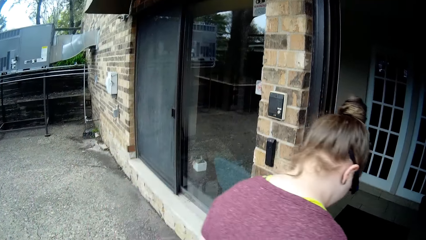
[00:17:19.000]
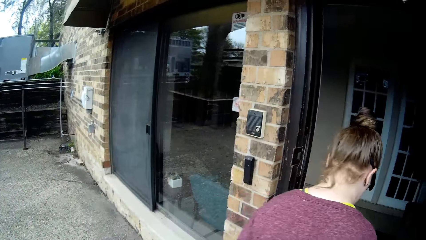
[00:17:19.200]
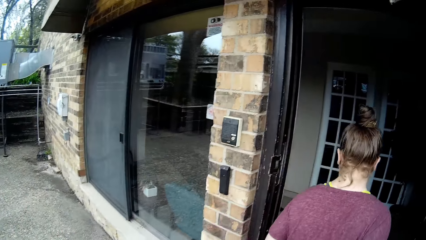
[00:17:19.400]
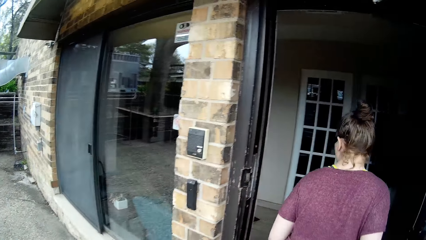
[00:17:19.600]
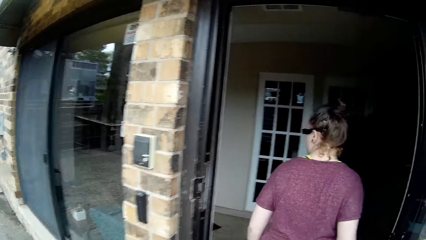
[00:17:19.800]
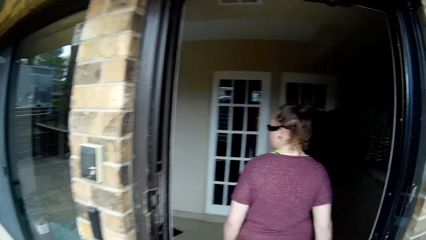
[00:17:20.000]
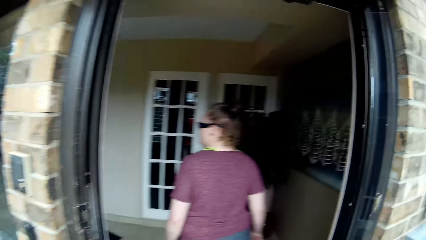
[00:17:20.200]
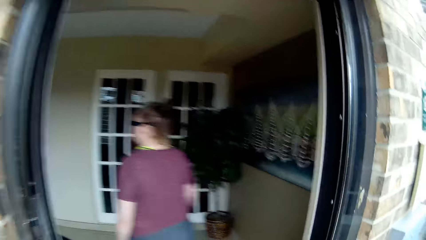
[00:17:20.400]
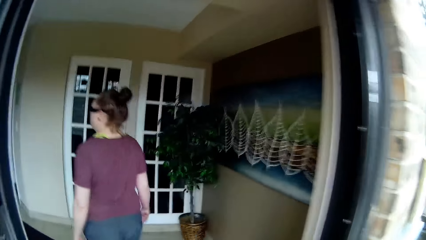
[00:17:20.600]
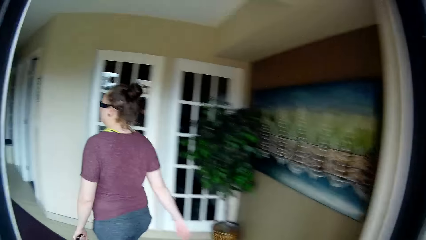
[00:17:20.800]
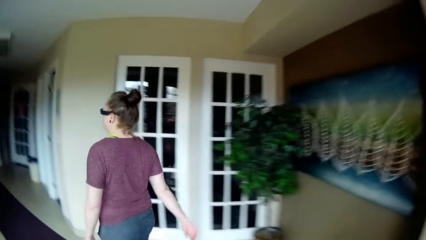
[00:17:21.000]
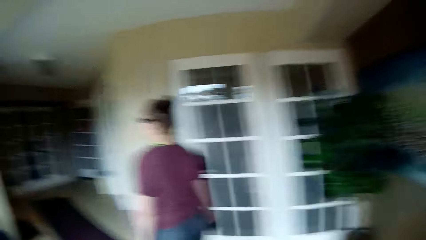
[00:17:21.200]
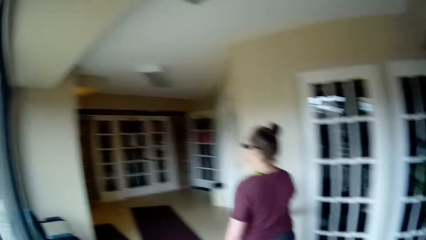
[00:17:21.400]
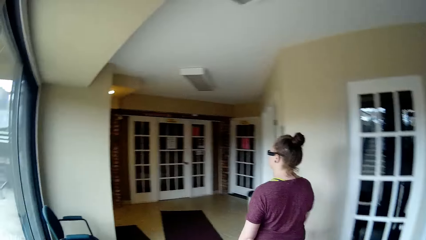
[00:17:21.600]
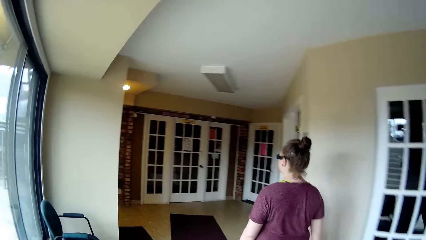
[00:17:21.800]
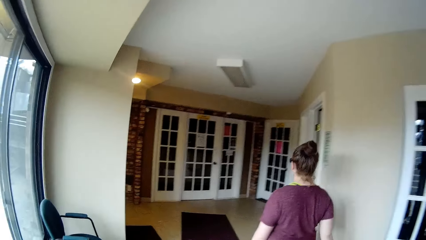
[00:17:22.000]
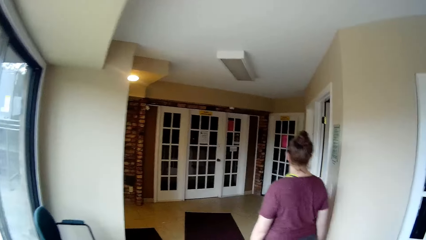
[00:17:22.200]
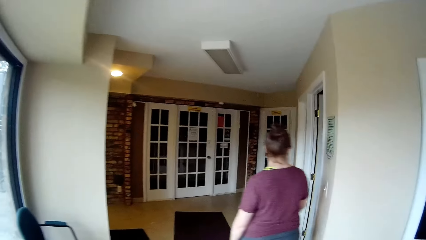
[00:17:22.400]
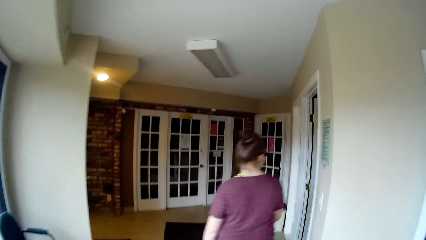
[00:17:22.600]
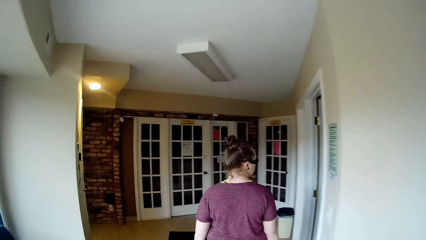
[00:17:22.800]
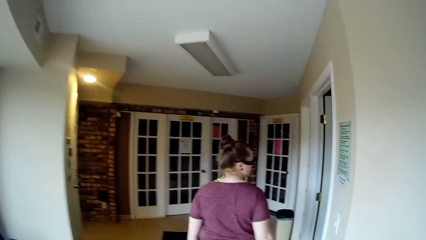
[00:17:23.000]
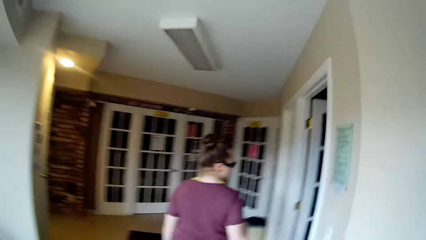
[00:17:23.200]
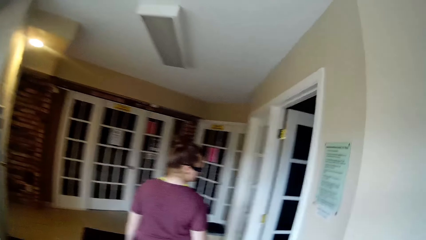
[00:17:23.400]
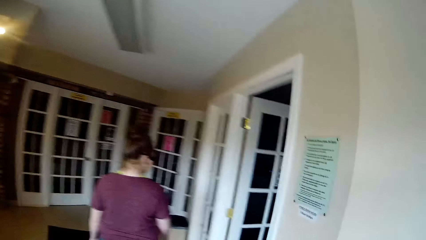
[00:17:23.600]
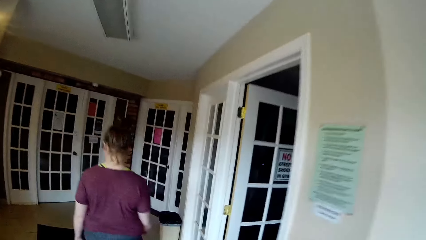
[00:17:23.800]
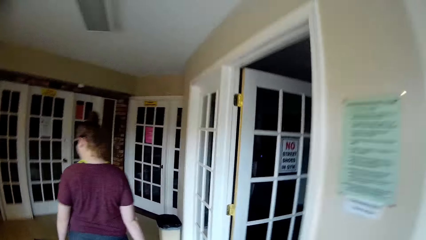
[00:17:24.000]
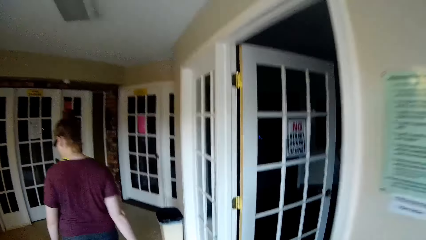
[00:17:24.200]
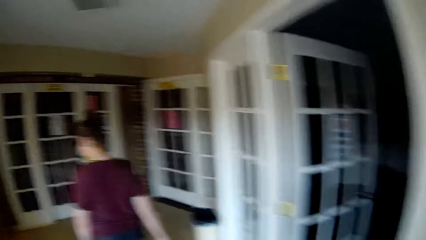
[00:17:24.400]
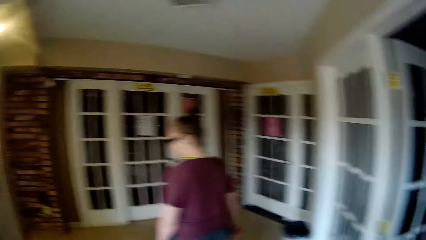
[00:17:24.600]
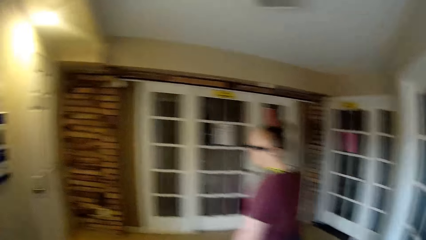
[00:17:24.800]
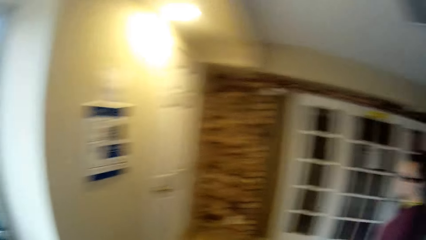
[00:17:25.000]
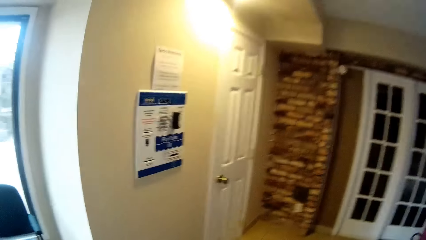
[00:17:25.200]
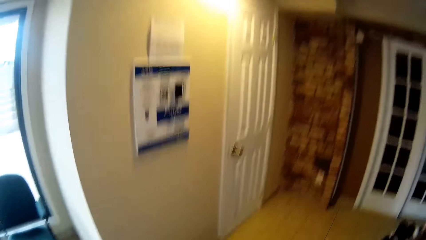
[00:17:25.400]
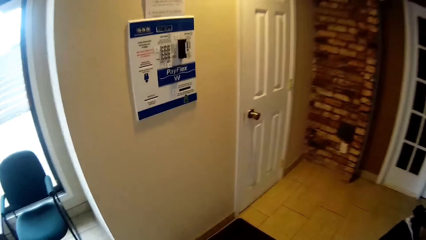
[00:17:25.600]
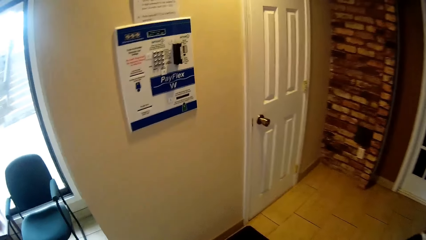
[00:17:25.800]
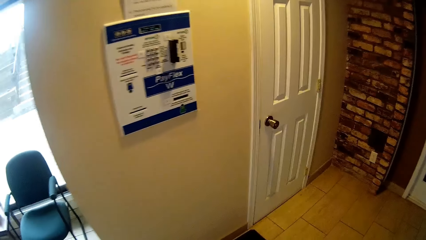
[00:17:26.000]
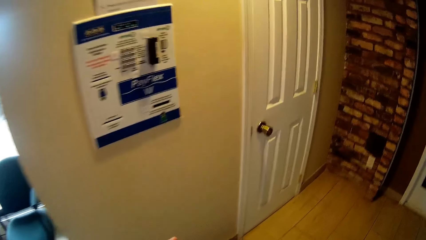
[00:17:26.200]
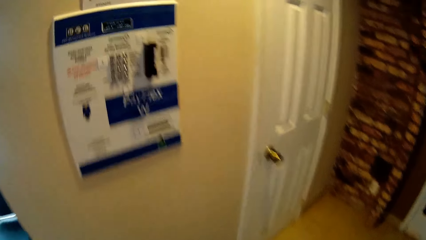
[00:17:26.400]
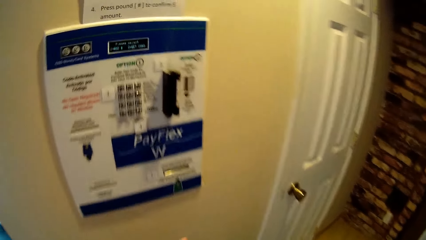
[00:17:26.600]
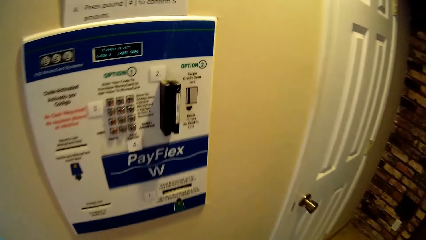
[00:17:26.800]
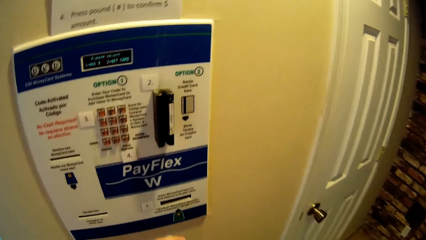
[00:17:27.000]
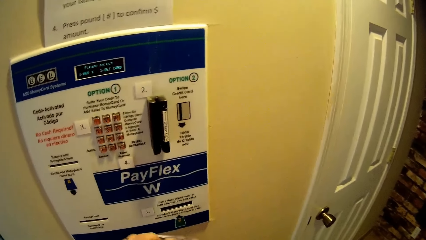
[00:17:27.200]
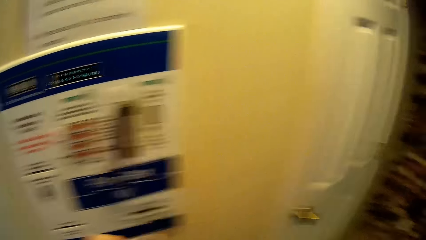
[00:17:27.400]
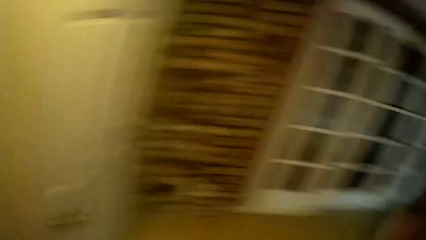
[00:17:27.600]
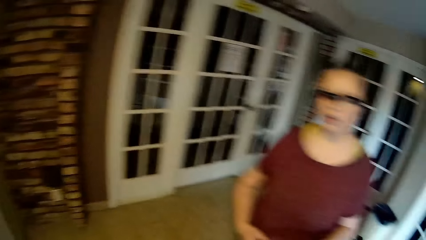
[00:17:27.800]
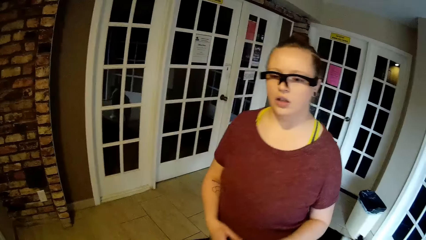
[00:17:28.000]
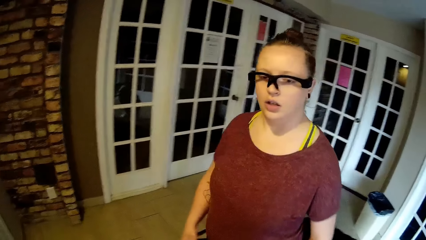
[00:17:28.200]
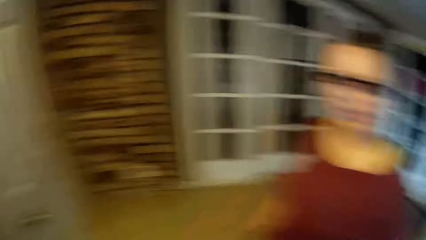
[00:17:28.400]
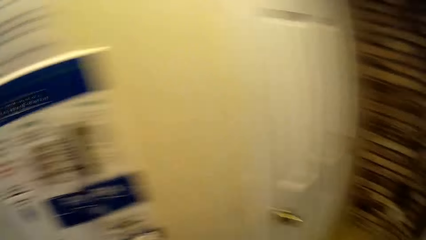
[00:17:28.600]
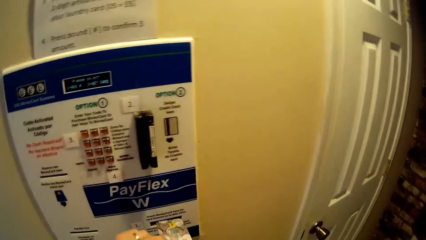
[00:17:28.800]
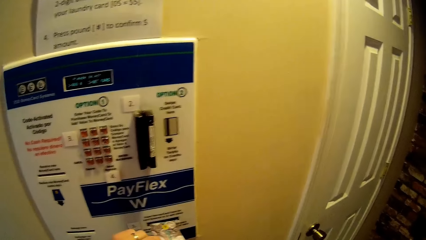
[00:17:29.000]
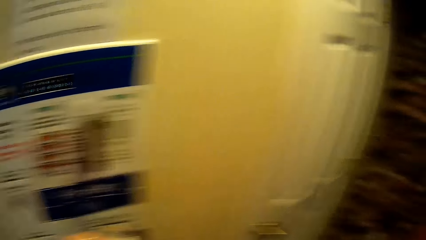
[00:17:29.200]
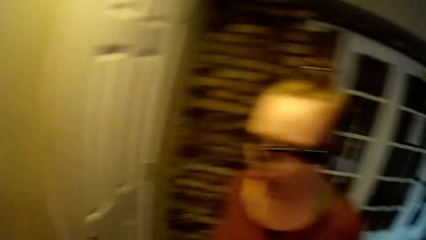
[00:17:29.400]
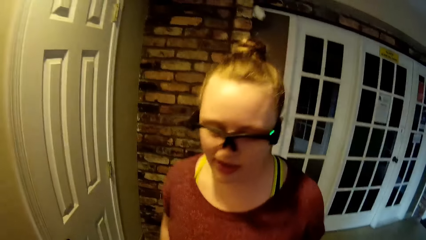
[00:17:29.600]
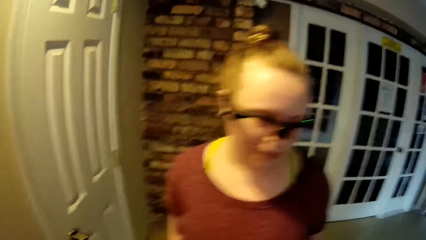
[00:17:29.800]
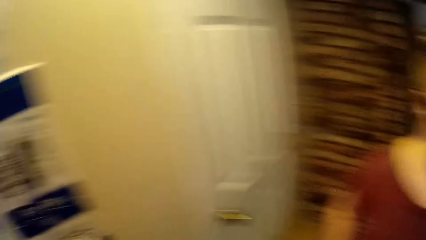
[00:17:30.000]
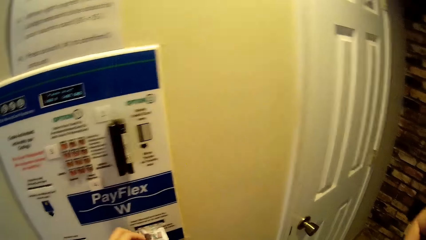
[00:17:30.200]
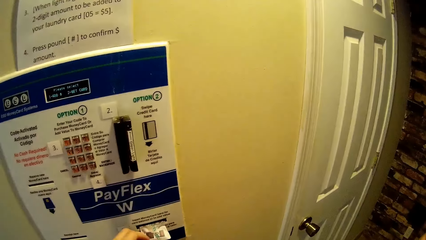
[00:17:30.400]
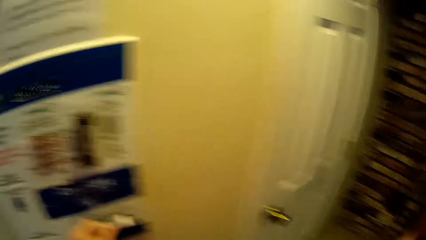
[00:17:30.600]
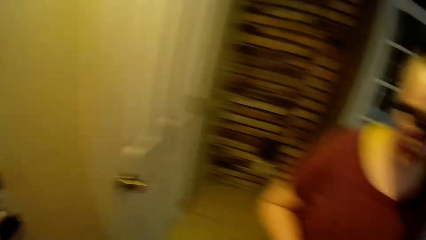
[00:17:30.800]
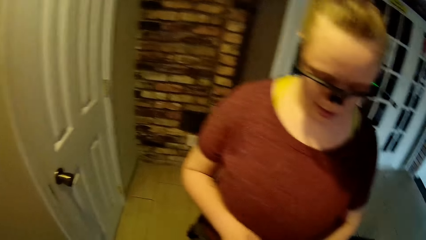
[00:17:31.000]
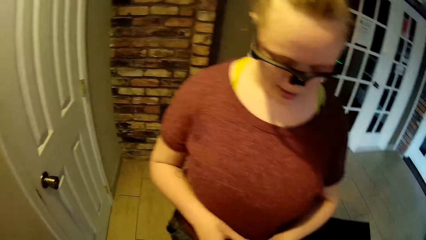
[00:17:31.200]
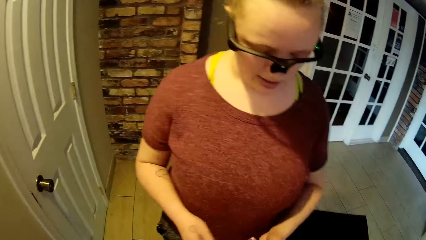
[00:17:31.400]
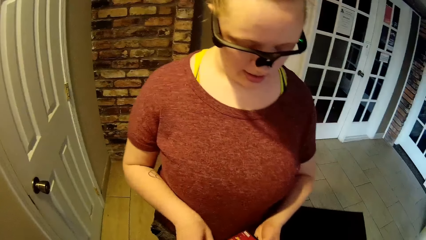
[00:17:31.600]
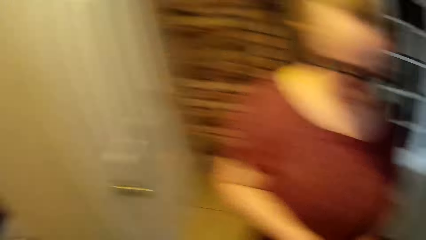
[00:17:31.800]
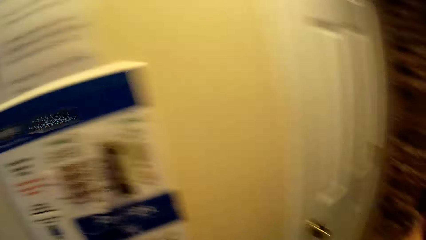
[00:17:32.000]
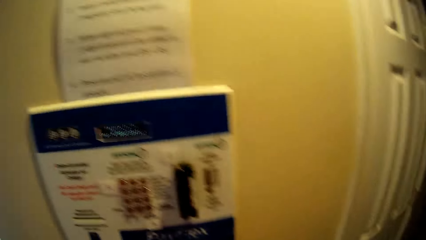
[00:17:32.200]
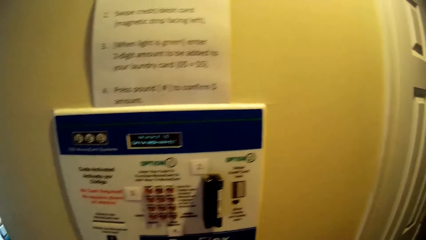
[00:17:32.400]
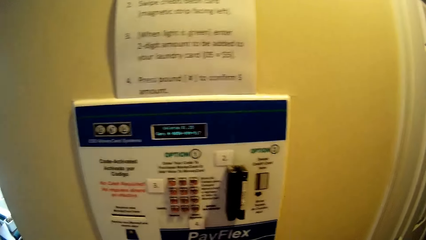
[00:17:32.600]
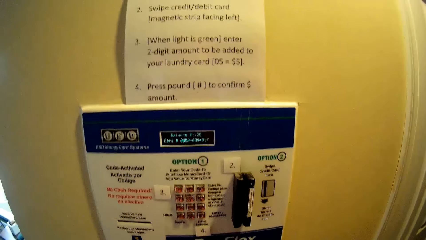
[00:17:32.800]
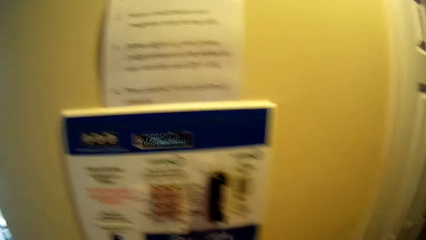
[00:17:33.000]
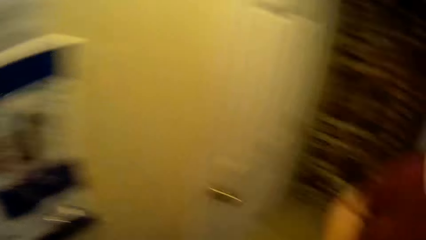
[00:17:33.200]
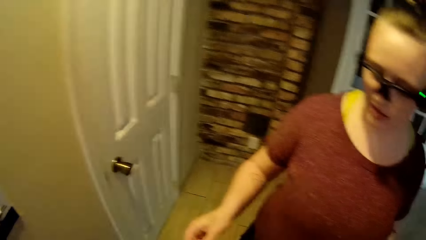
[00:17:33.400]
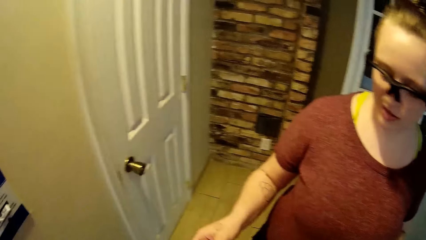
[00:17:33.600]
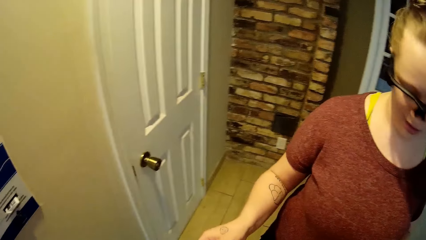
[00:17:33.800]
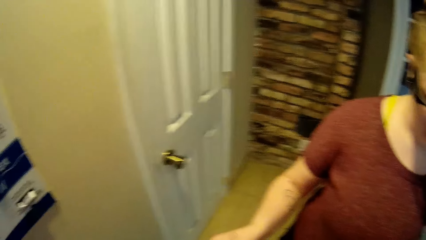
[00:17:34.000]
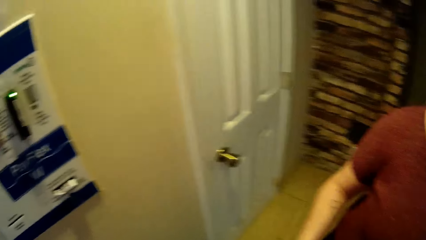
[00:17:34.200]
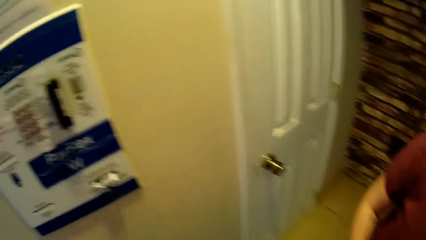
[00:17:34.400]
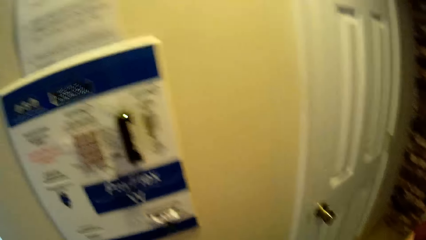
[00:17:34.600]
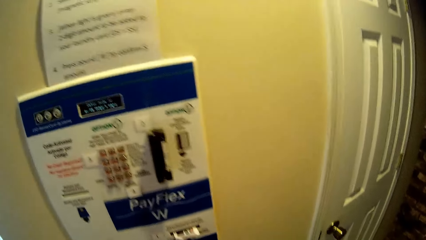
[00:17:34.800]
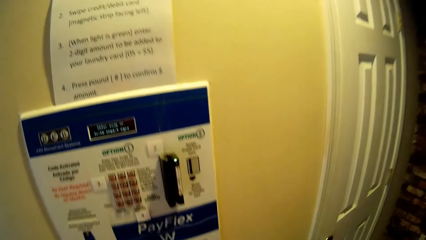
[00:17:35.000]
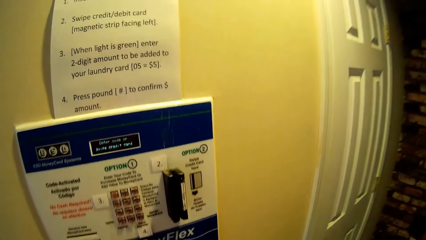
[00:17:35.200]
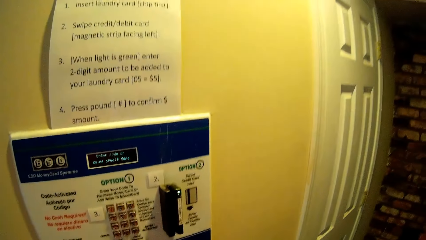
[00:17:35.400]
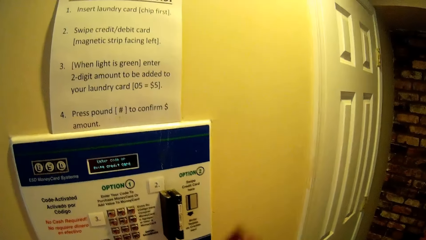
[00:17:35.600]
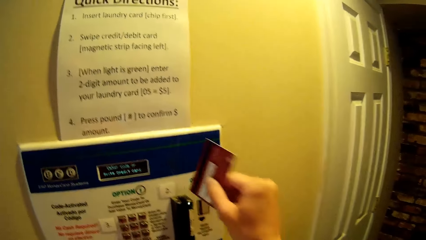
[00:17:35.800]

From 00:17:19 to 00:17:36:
A woman enters the building with a dog in her right hand. The camera wearer walks in a house. The woman walks around. The camera wearer walks around and turns to the side. He converses with the woman. He slots in a card in a money machine with his left hand. He collects the card from the woman with his right hand.
